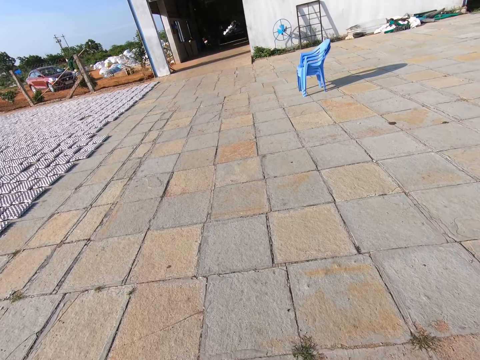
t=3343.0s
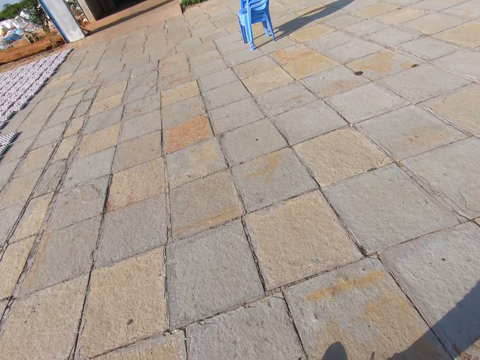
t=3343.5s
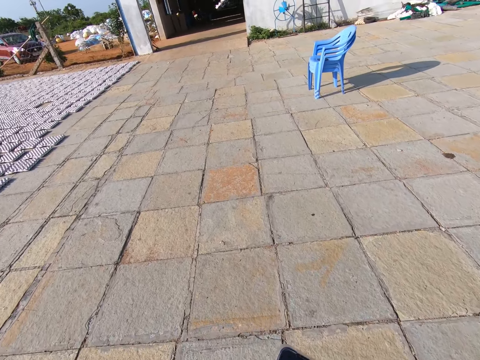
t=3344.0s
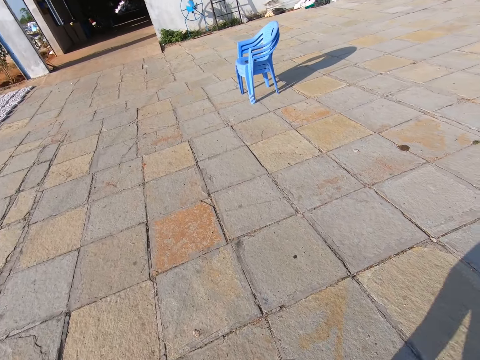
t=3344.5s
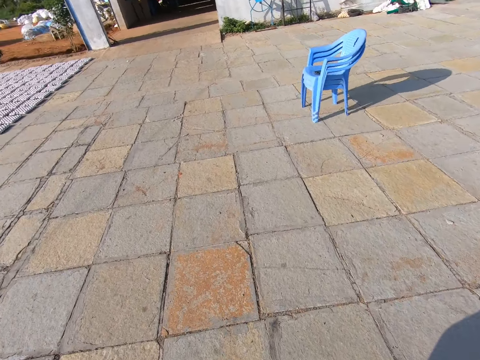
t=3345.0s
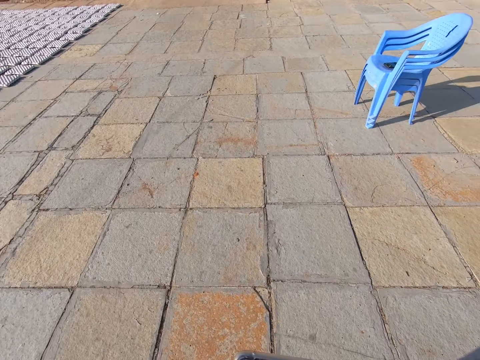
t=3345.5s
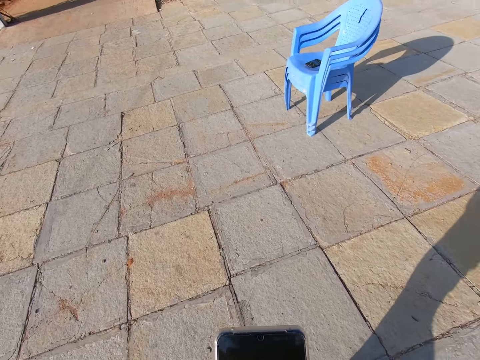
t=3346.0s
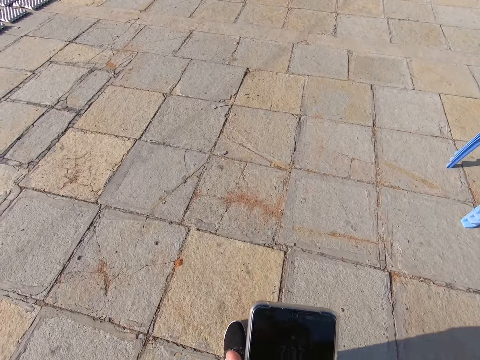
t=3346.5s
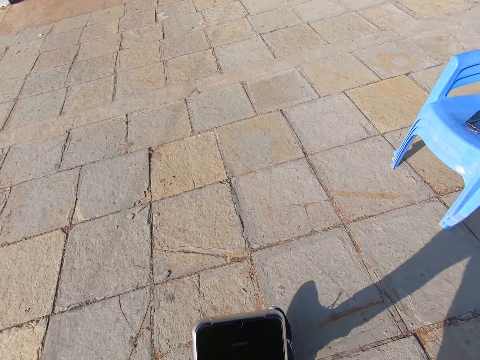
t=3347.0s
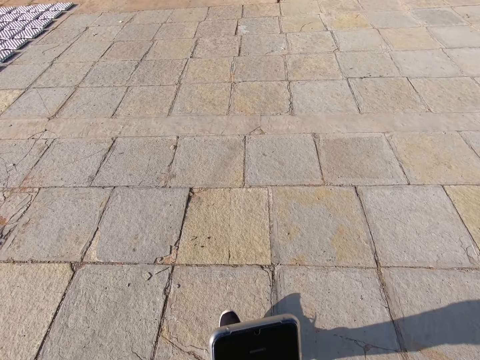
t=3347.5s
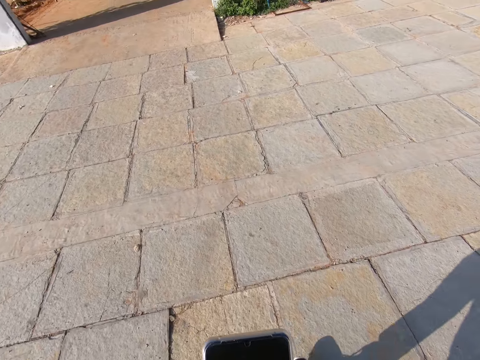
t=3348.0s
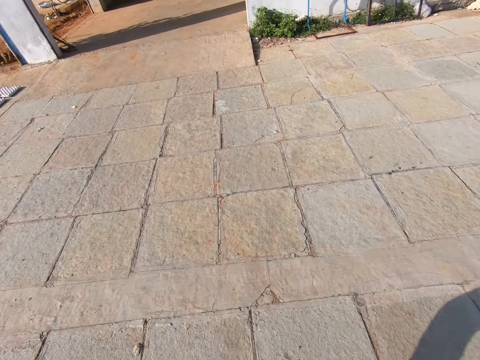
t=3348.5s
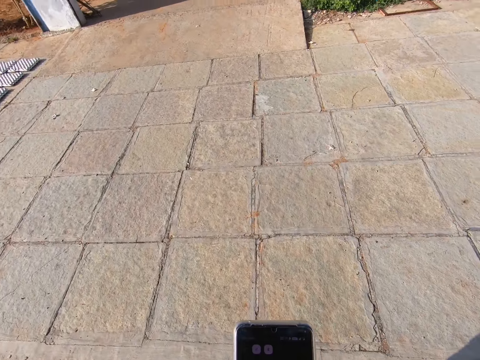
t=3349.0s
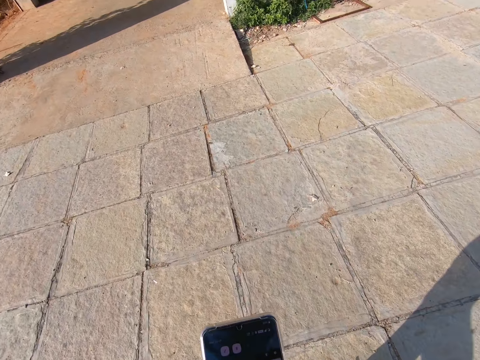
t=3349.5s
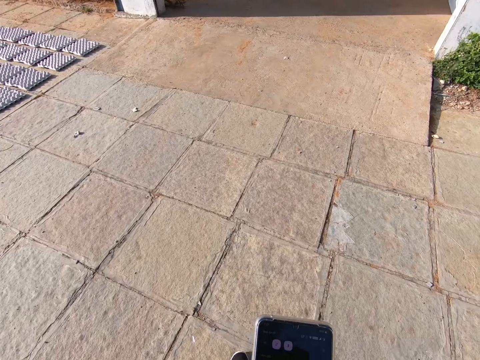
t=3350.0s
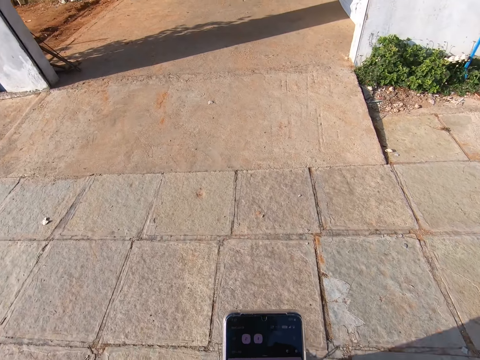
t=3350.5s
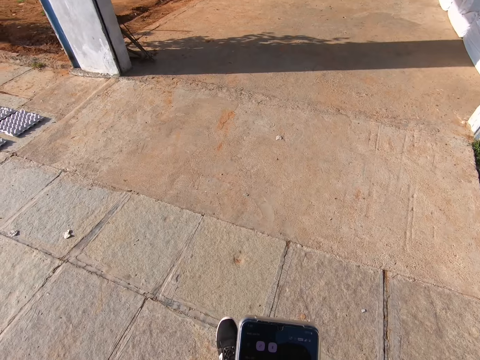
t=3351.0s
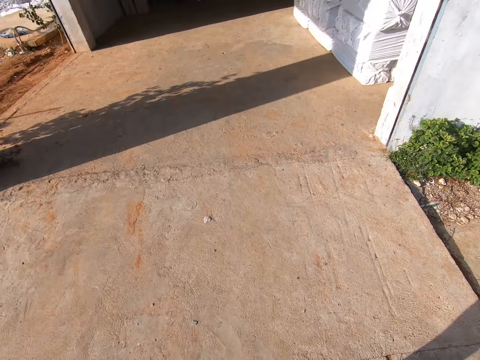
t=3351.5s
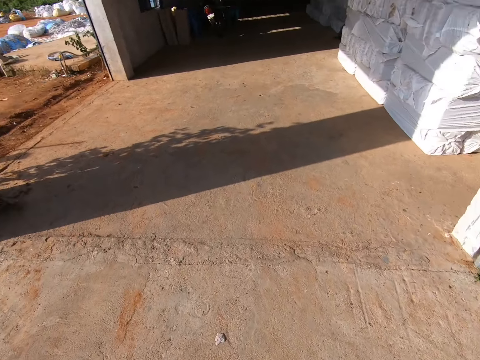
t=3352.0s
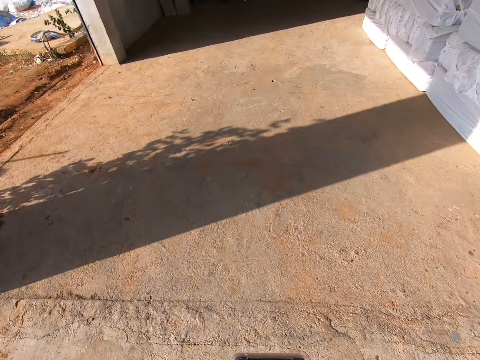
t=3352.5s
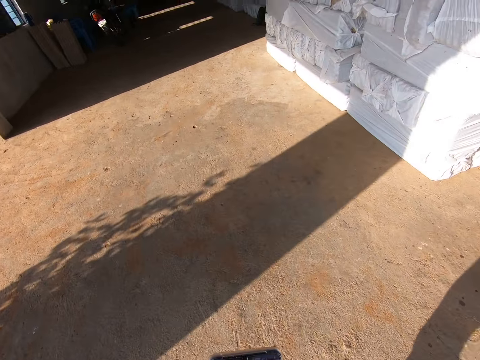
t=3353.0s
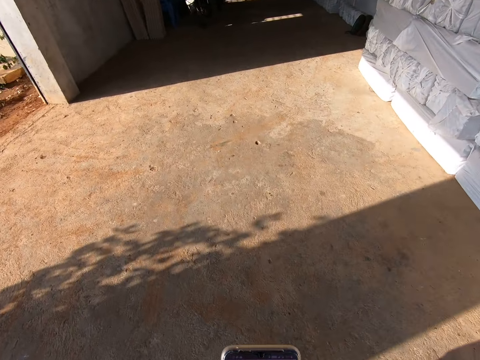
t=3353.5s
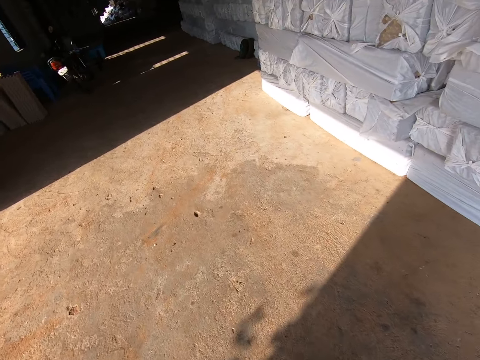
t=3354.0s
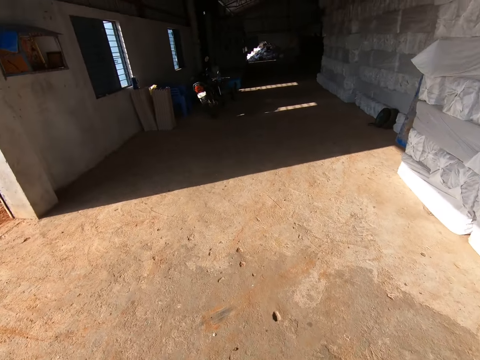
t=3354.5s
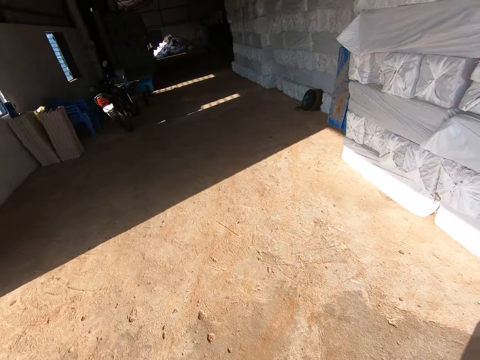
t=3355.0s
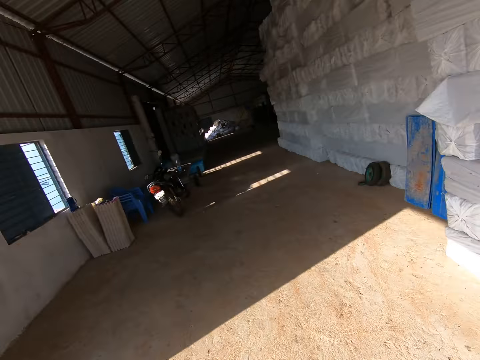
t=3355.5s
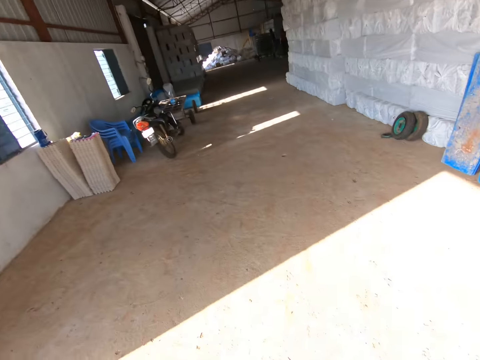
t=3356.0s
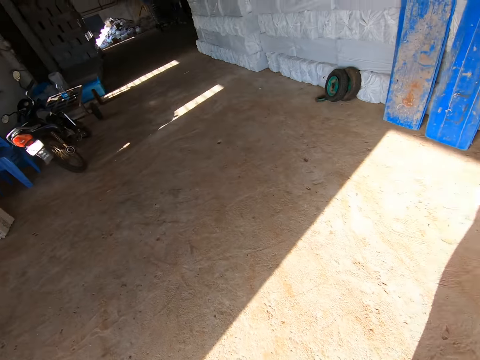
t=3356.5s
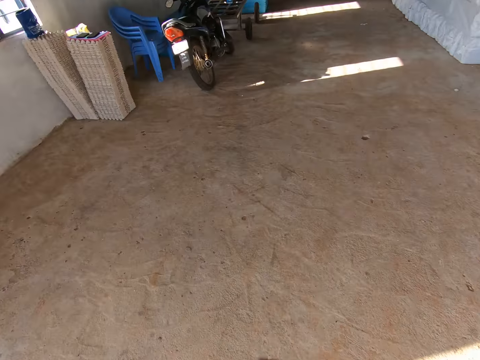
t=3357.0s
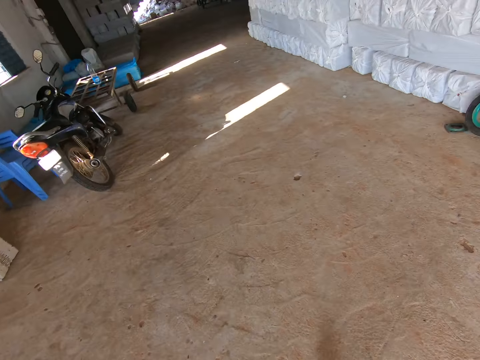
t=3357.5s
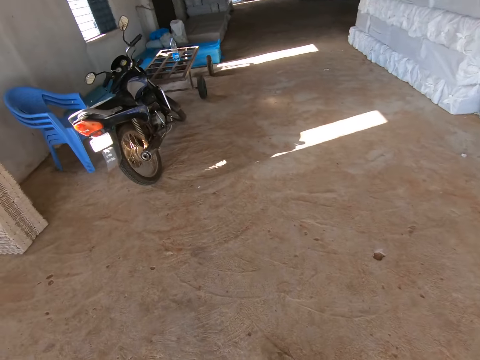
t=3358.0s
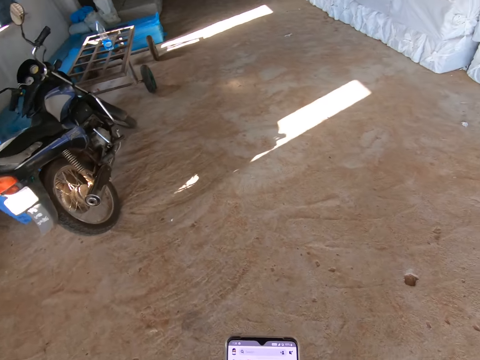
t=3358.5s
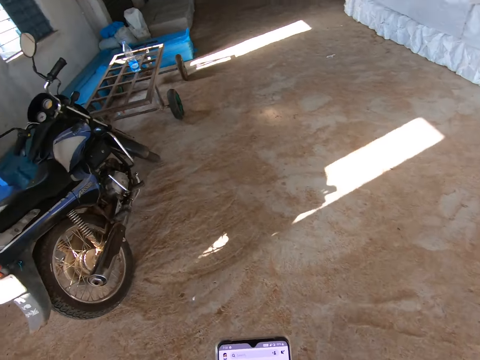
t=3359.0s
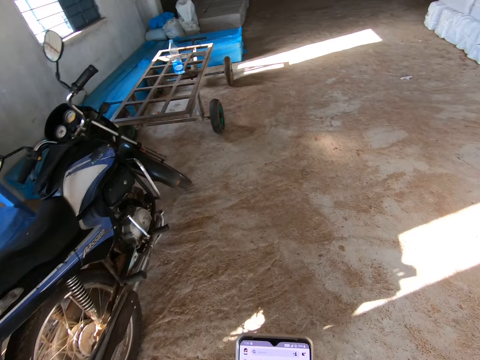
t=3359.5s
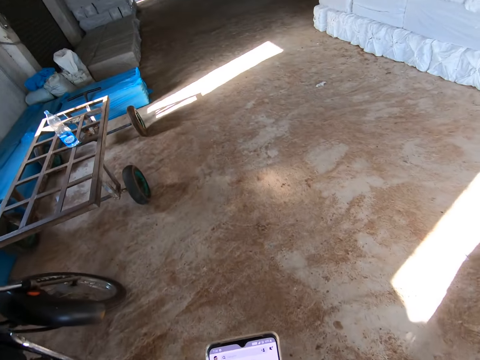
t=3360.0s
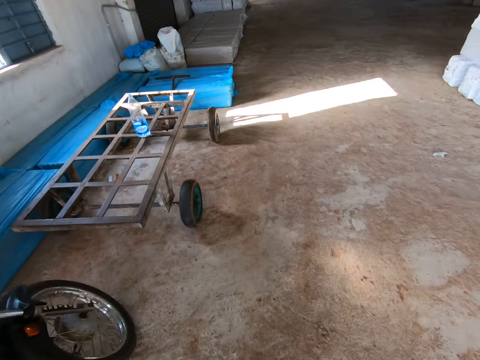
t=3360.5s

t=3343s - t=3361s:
The camera wearer holds a phone with both hands. They scroll the phone. They walk around the compound. They enter the room and walk around the room.

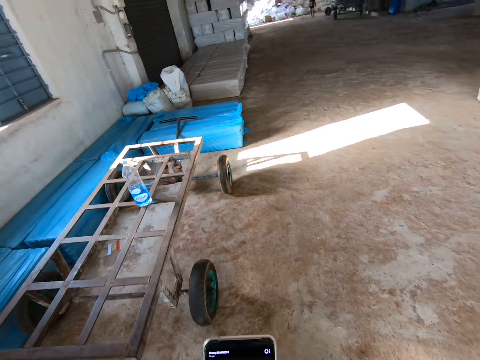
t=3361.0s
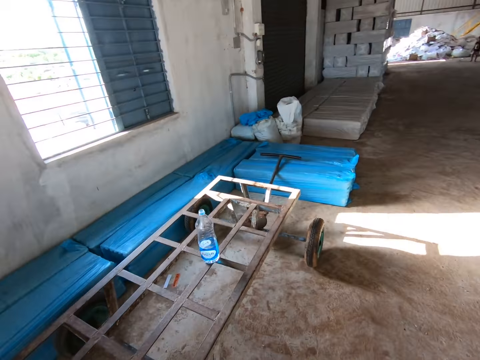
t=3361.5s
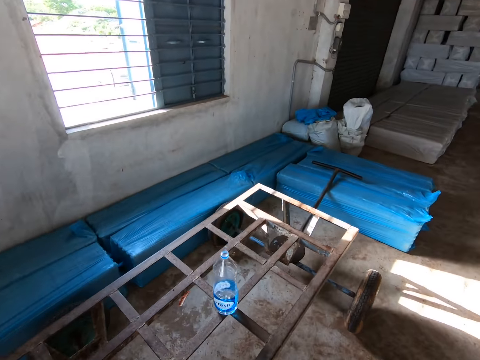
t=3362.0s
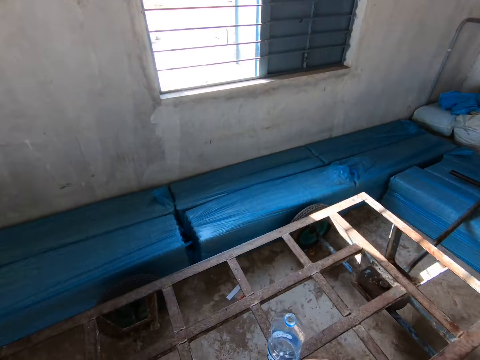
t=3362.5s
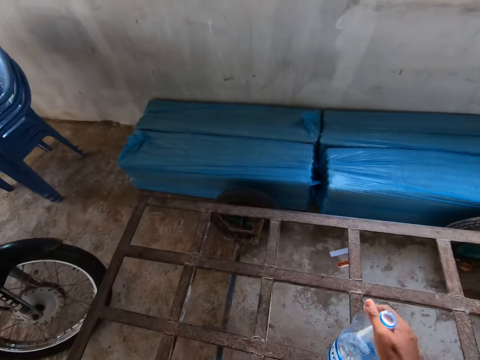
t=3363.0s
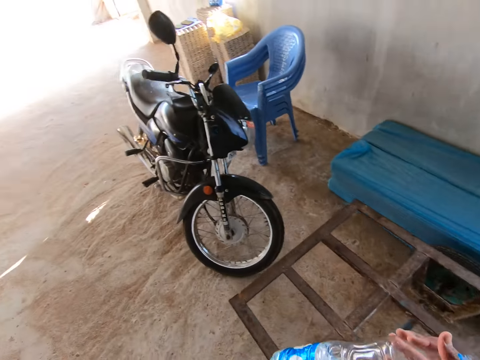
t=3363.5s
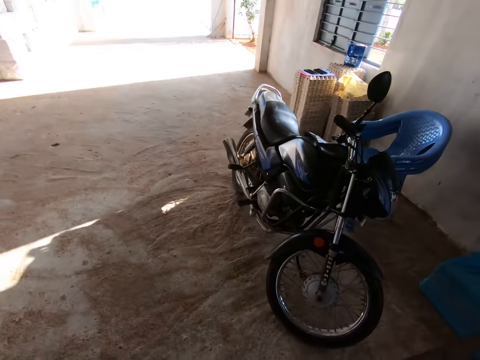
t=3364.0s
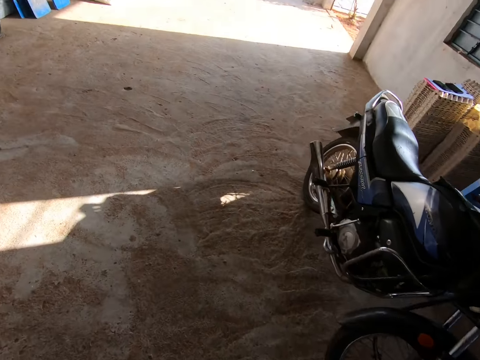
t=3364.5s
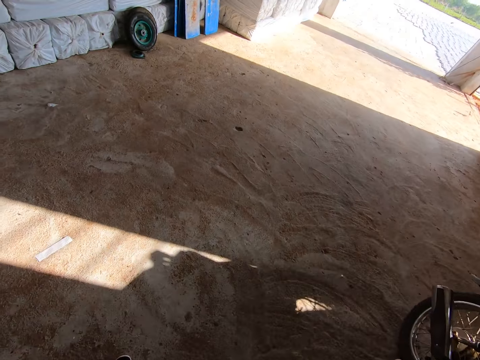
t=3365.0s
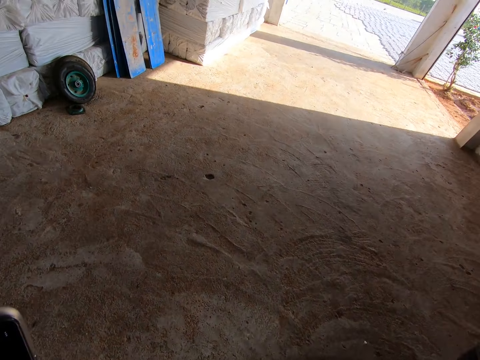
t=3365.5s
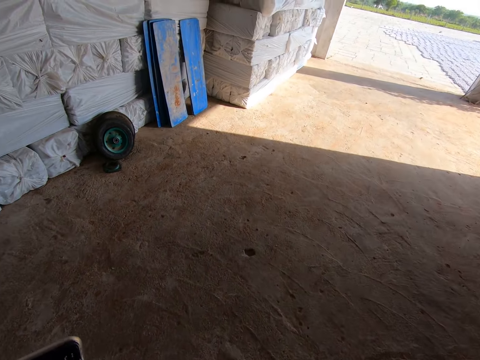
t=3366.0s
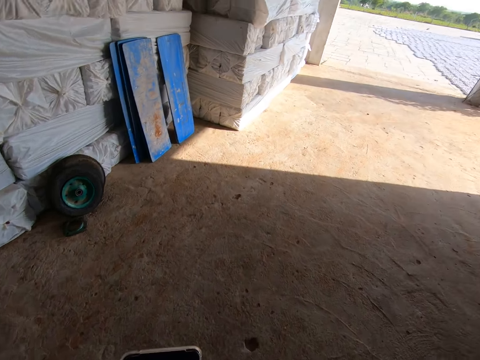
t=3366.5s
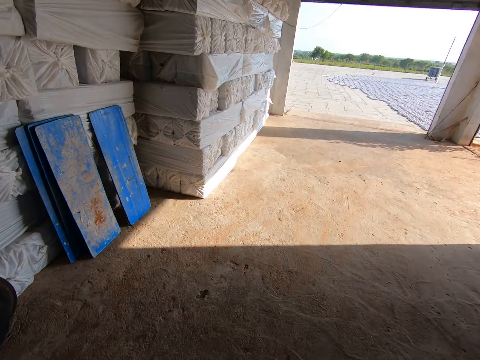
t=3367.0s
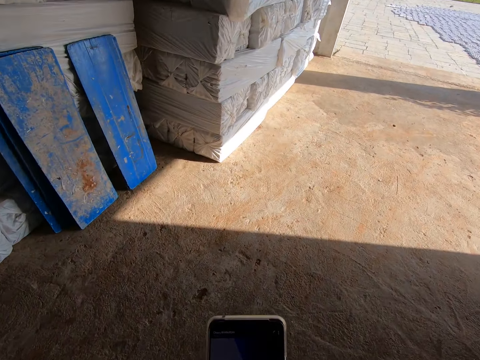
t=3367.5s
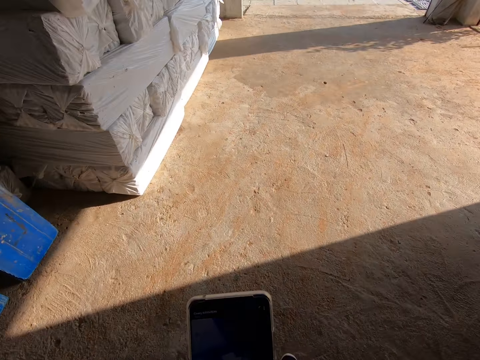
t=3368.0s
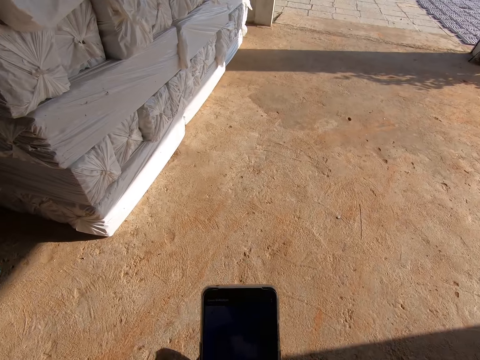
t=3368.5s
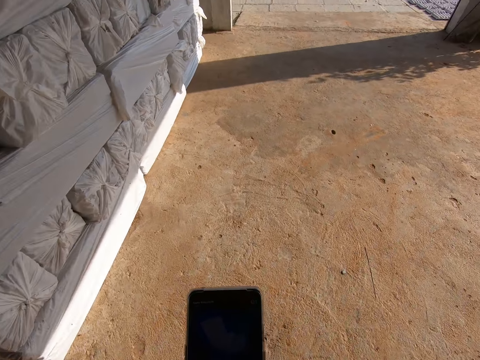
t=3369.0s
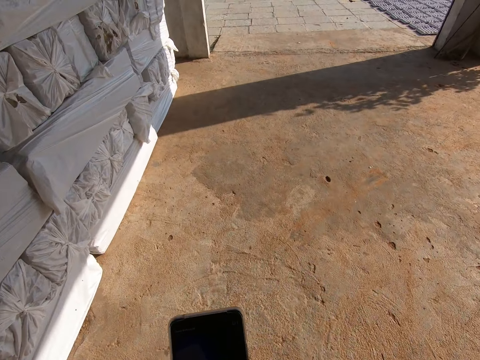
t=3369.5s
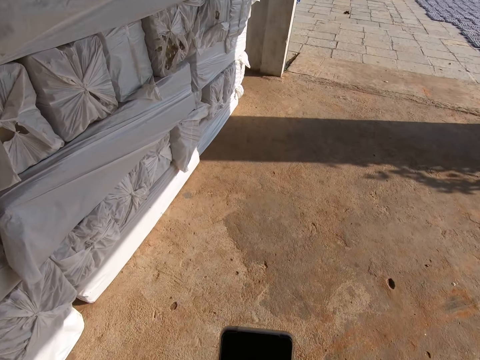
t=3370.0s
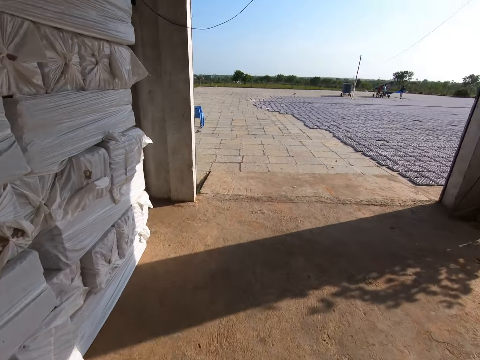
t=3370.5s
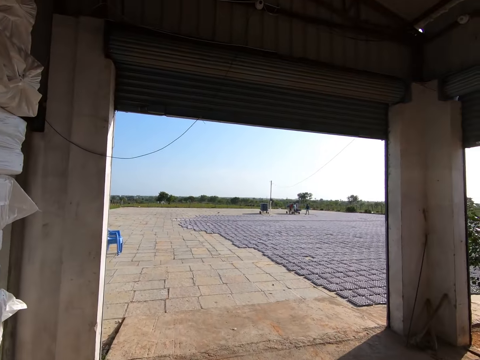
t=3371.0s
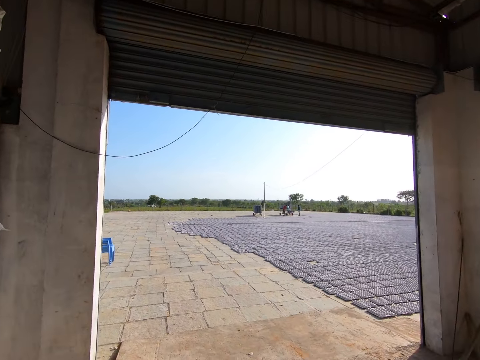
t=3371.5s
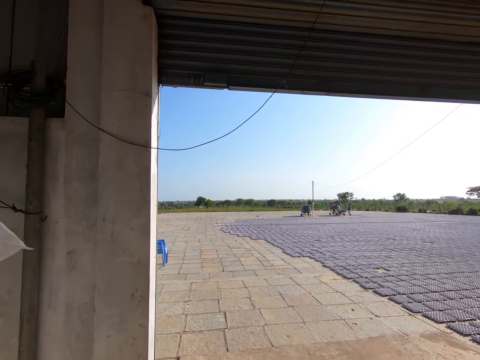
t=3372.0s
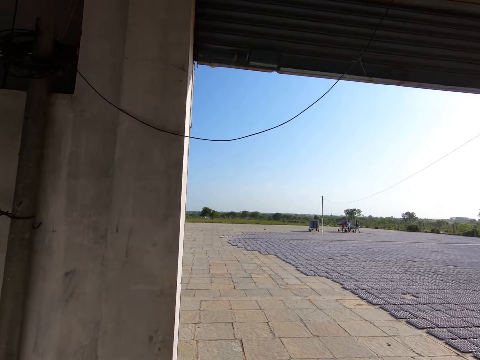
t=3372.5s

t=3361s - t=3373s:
The camera wearer picks up a bottle of water from a trolley with his right hand. He walks around the room. He holds the phone with his left hand. He scrolls the phone. He walks around the room.
